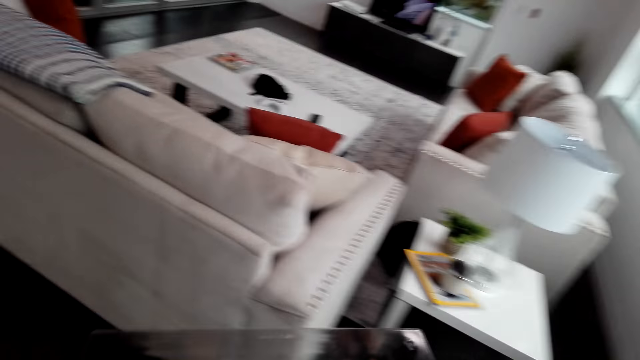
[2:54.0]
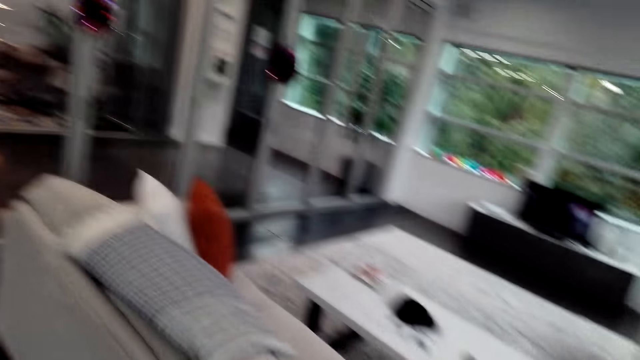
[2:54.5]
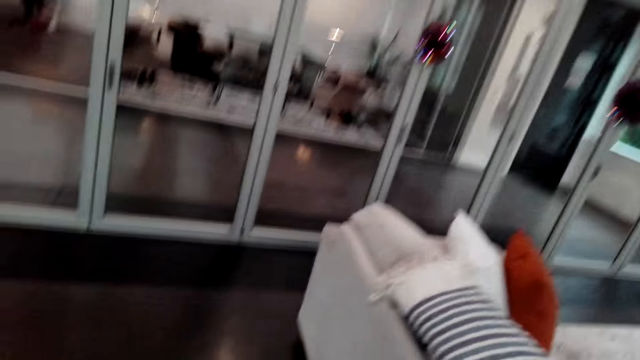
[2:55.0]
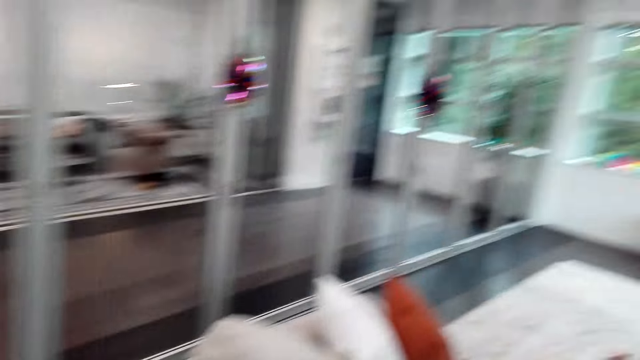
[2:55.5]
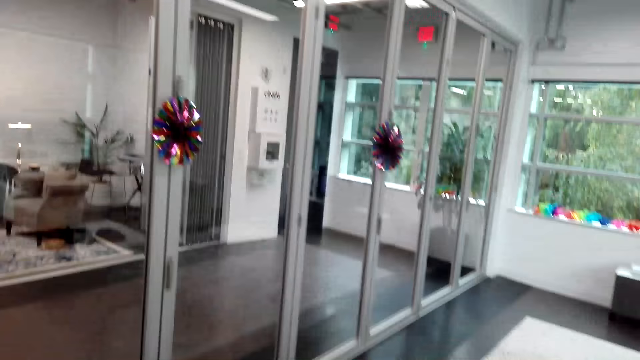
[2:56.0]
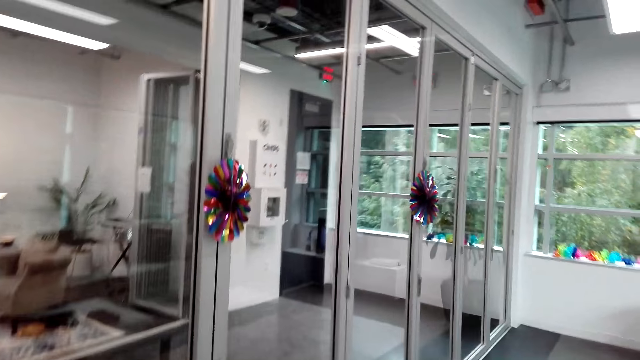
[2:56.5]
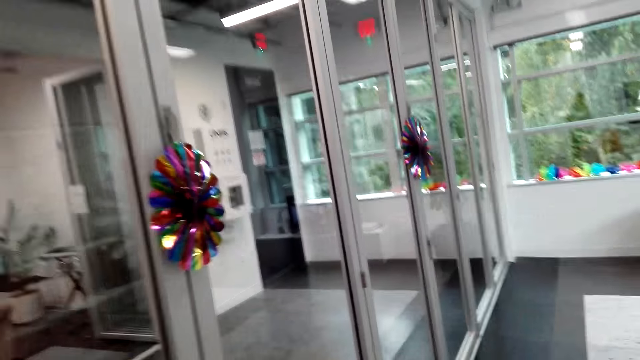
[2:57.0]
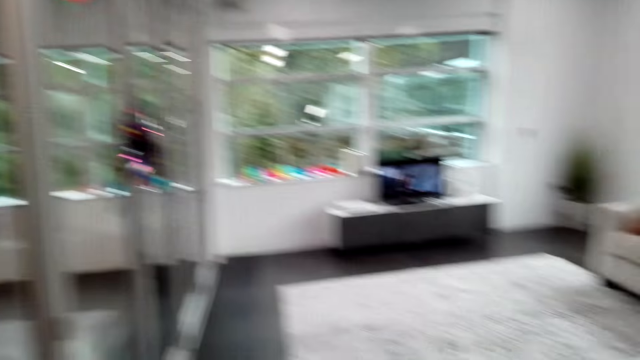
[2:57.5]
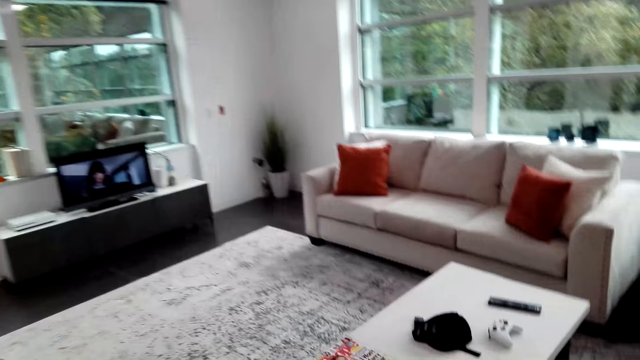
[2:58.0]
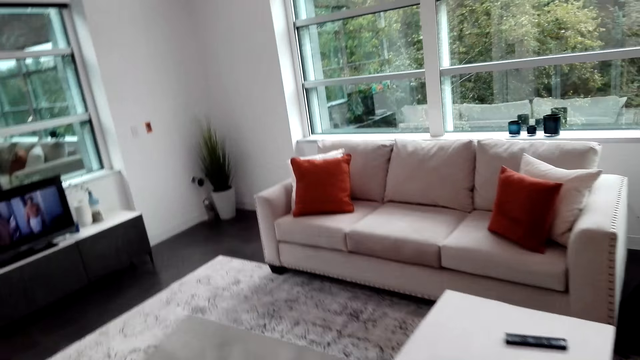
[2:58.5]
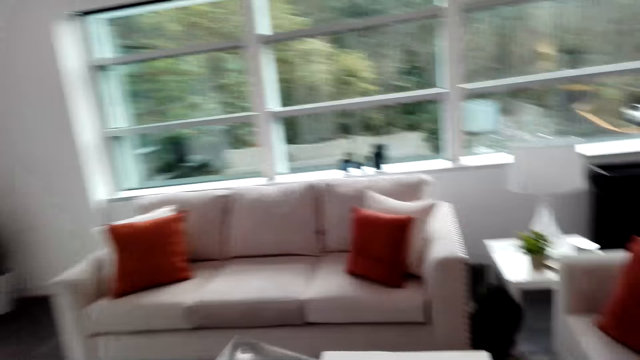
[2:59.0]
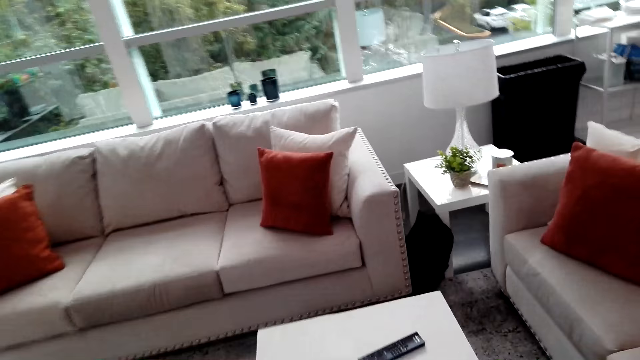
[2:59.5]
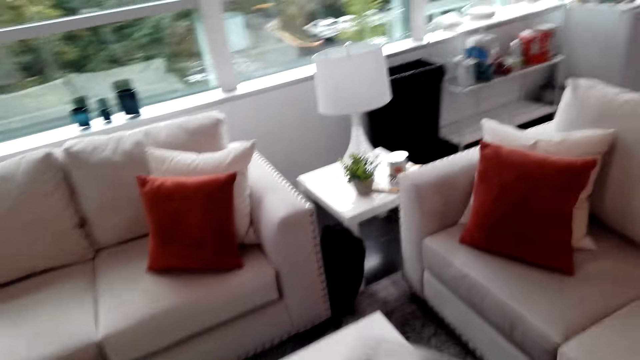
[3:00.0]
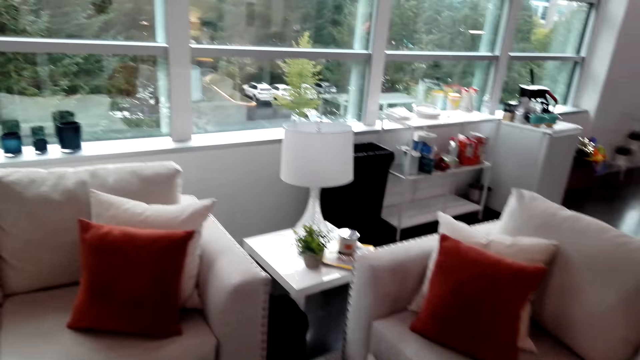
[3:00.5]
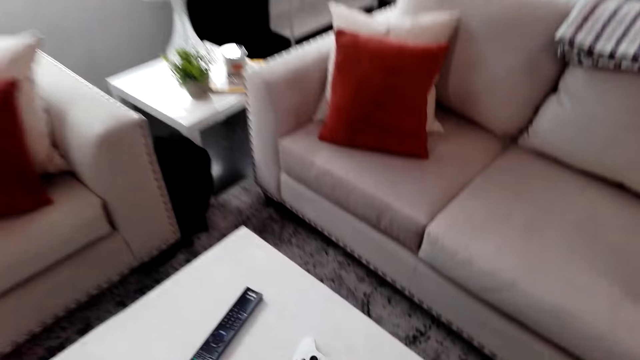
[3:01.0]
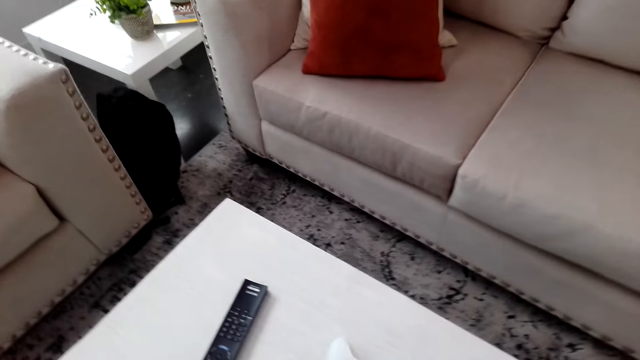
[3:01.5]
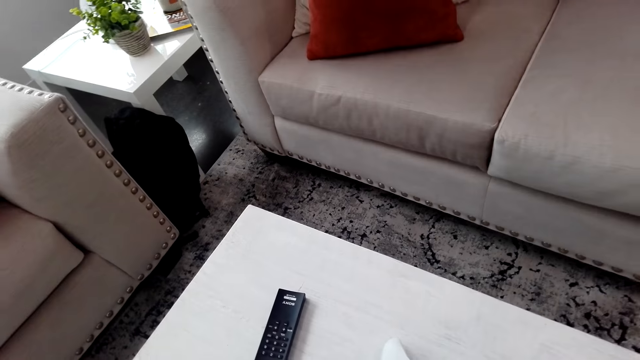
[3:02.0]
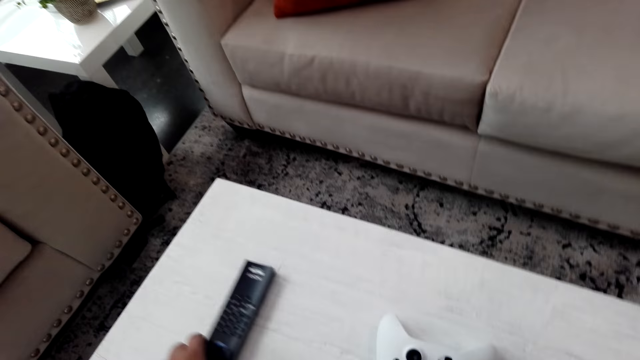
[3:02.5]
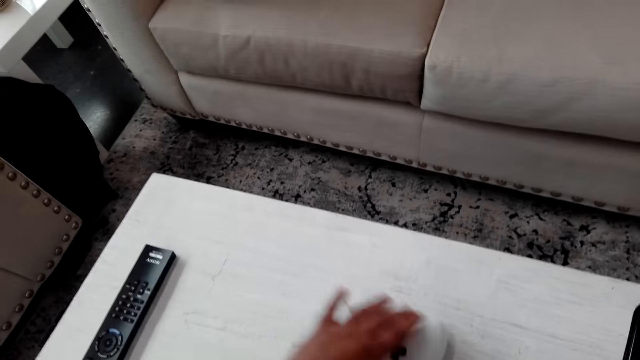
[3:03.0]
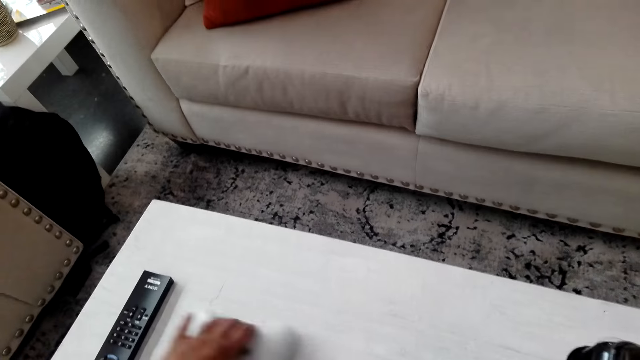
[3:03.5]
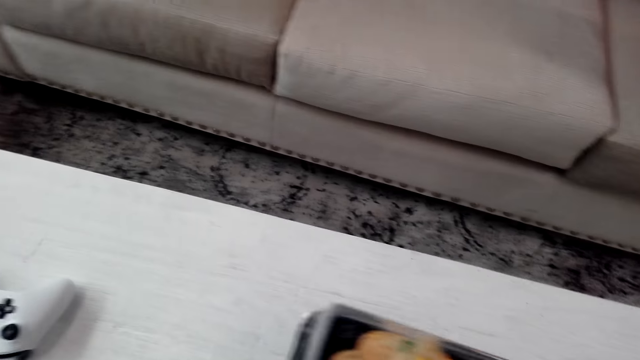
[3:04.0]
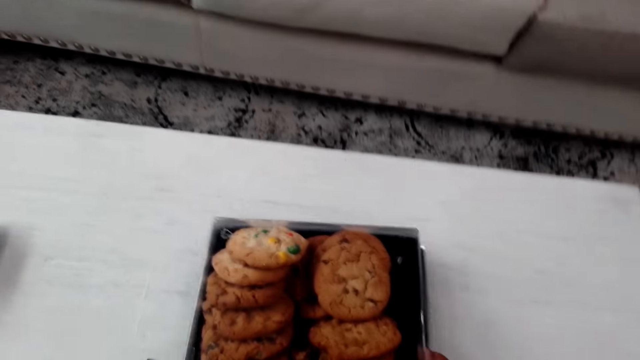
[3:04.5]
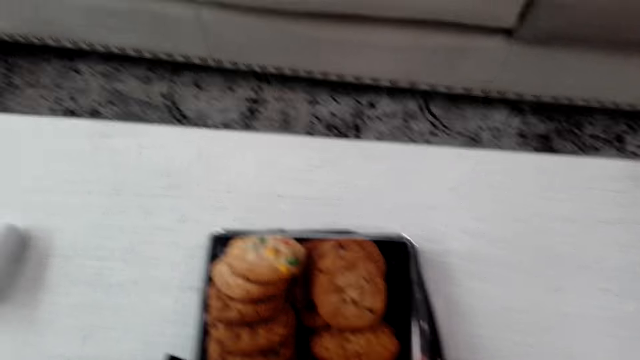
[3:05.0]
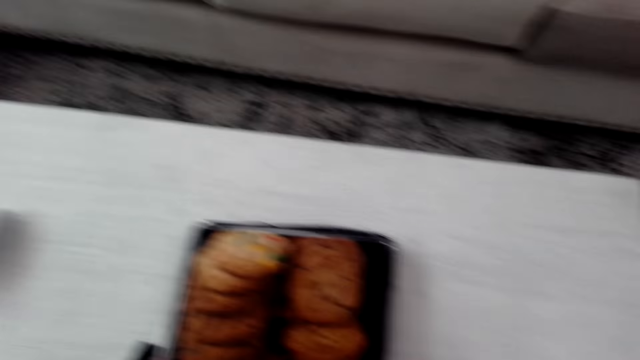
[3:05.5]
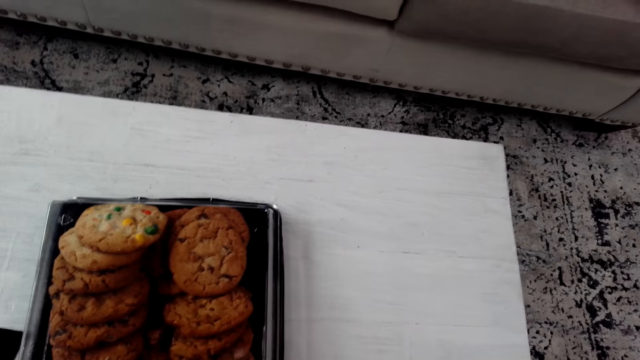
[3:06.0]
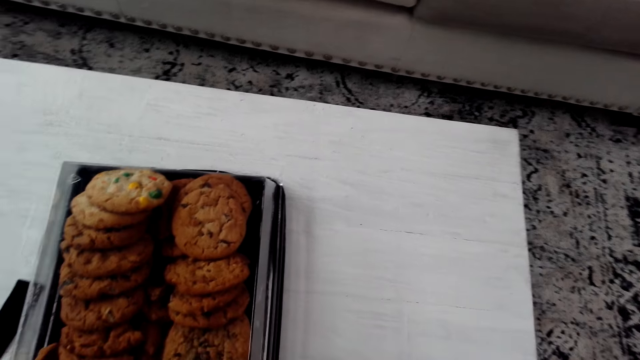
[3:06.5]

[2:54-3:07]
The camera wearer holds a pack of snacks and walks forward. They move a television remote on the table, move a game pad on the table. They place the tray on the table. They place the pack of snacks on the table.

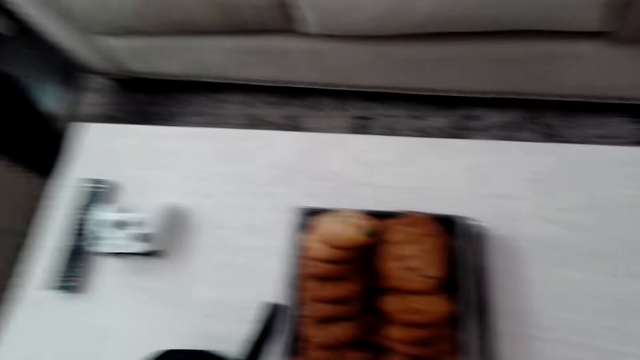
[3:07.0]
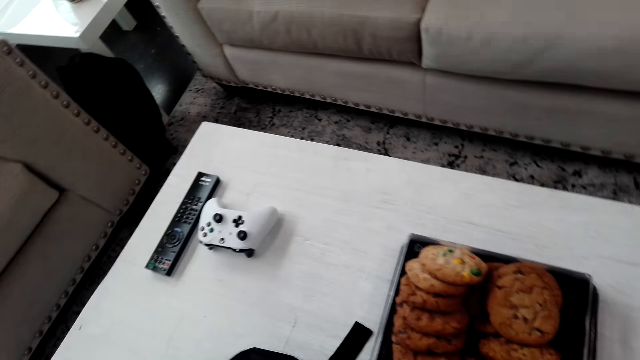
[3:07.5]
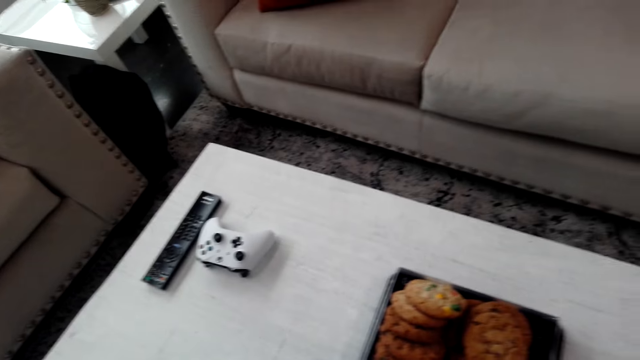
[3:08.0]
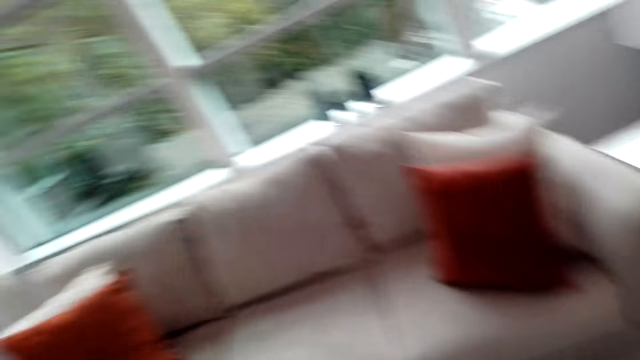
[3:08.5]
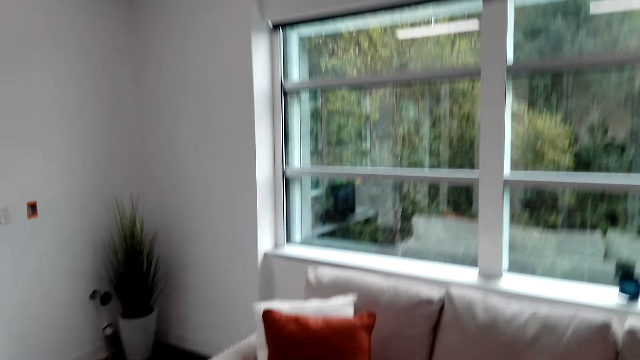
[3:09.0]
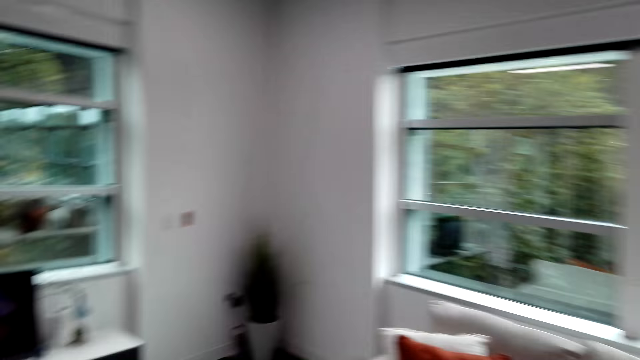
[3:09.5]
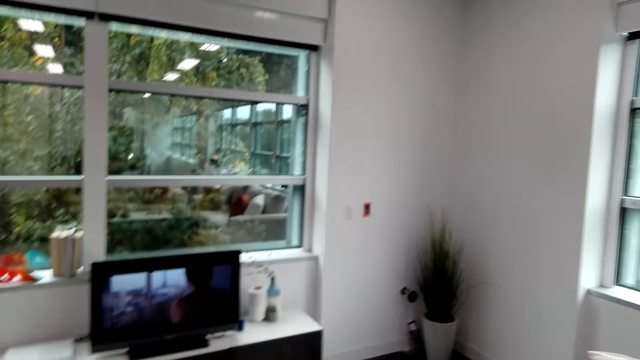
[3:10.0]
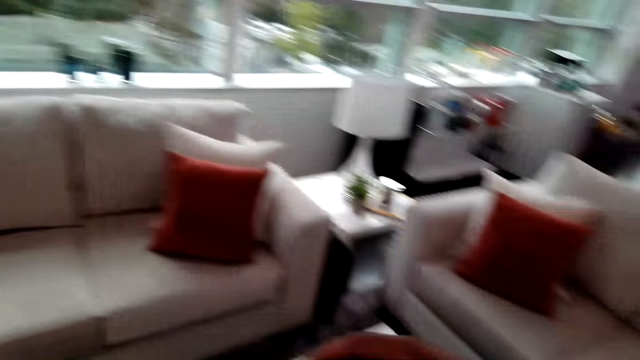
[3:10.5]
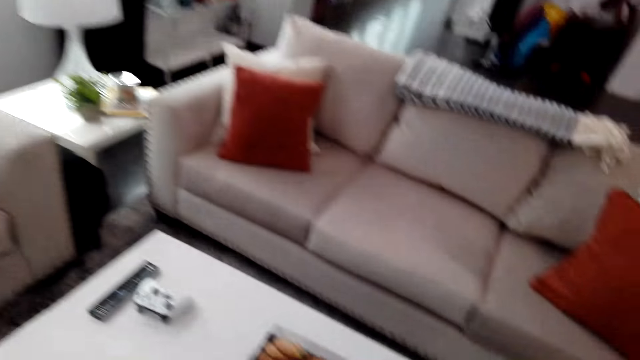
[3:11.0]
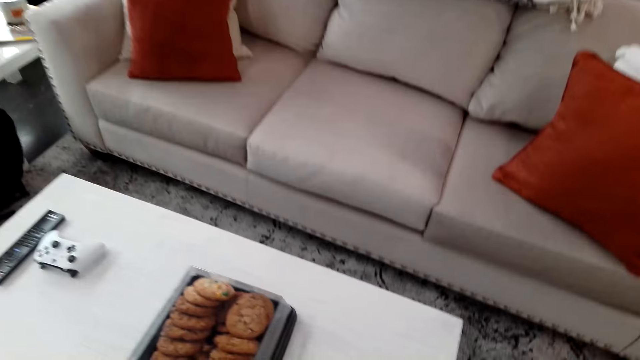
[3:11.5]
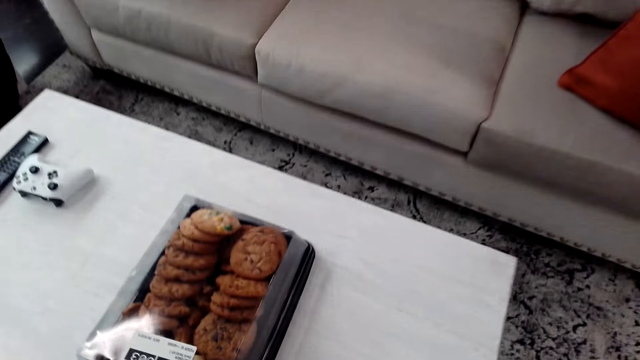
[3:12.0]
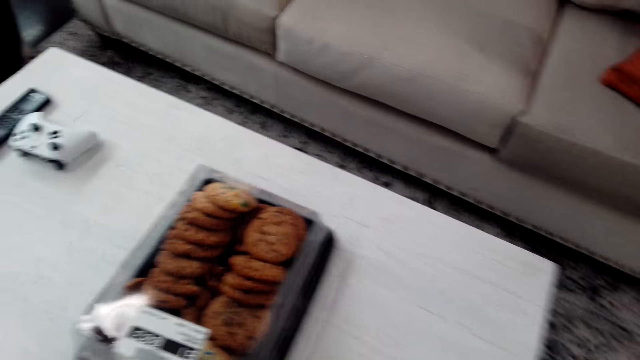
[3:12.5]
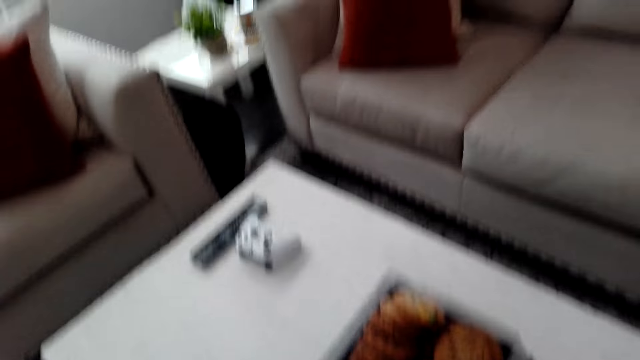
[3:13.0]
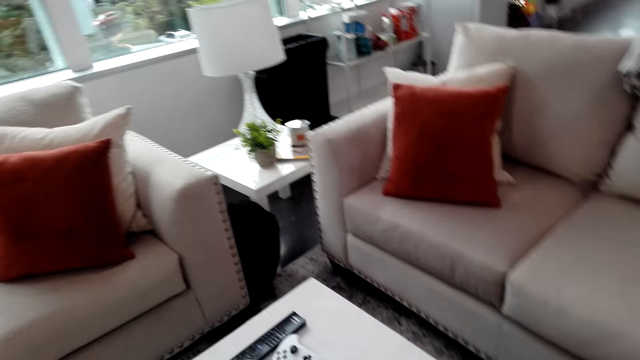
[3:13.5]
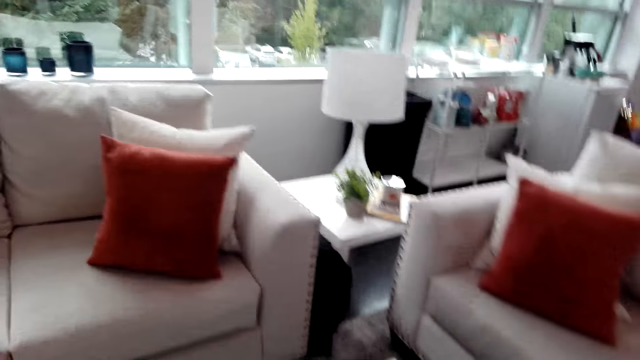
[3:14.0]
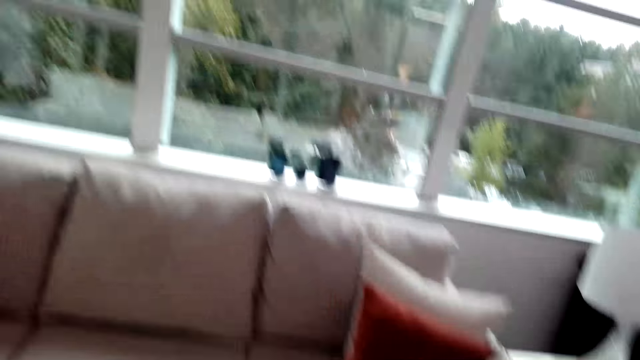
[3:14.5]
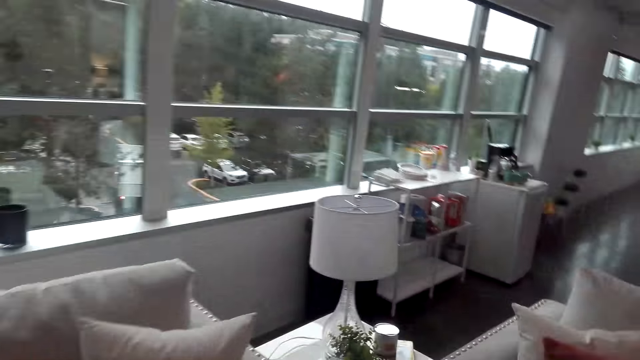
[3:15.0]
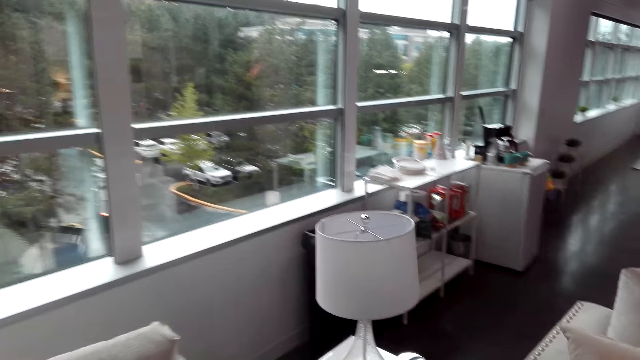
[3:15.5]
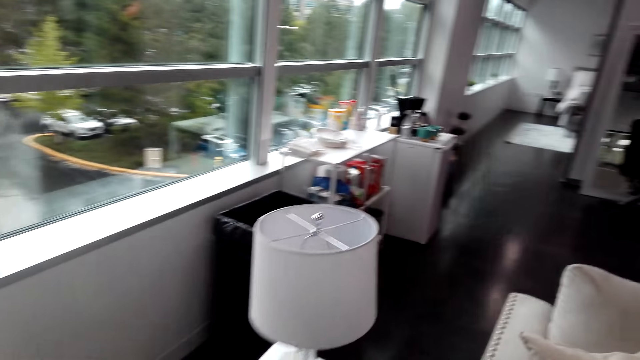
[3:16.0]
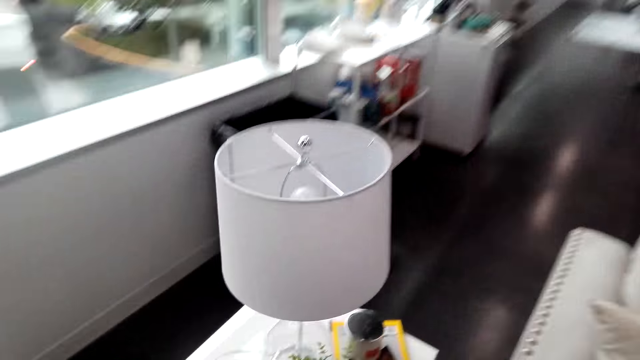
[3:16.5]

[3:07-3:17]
The camera wearer picks up a remote from the table. They look around the living room.
